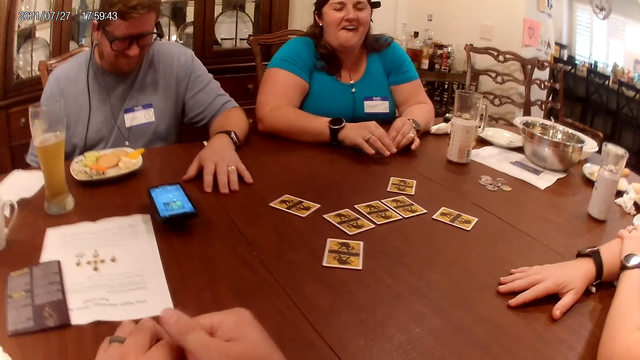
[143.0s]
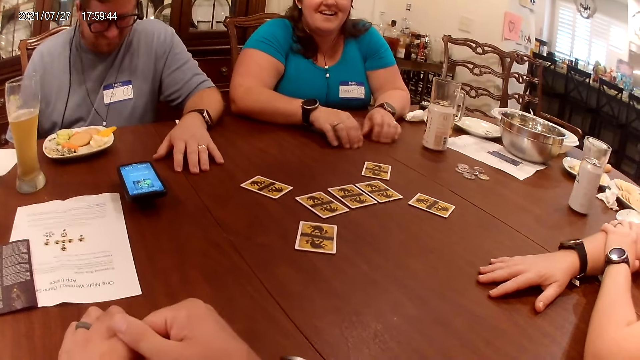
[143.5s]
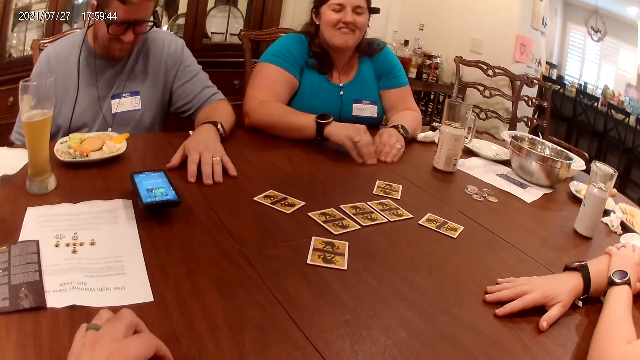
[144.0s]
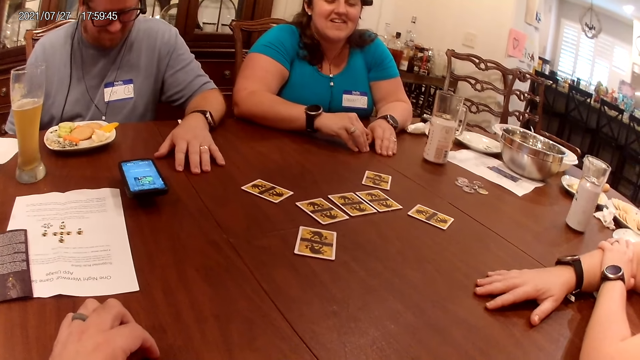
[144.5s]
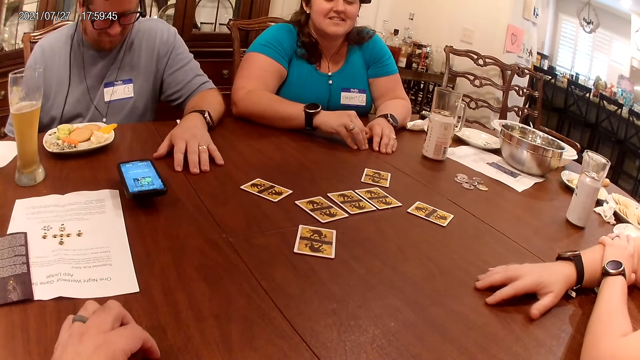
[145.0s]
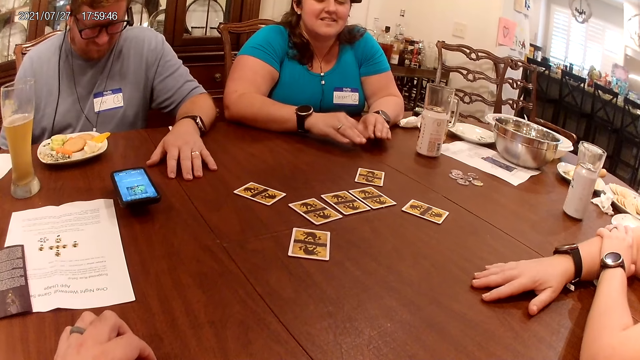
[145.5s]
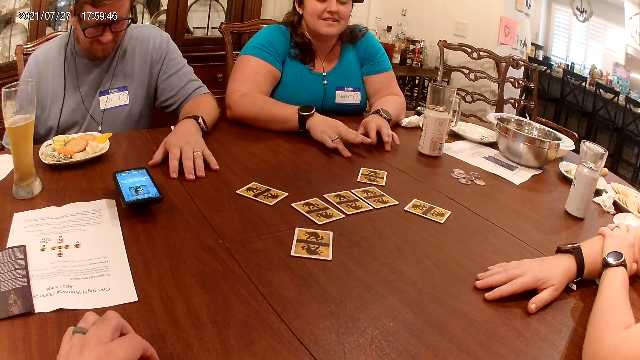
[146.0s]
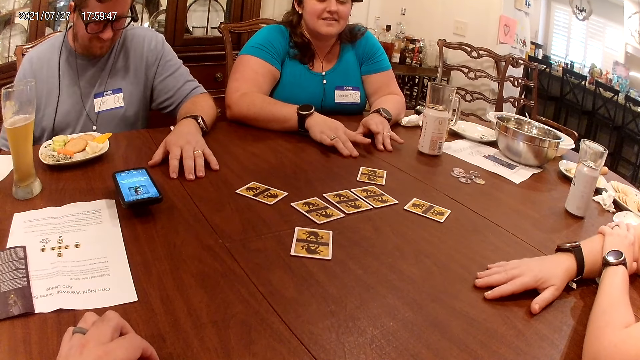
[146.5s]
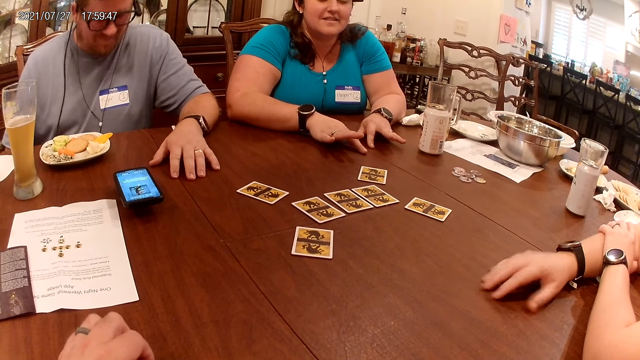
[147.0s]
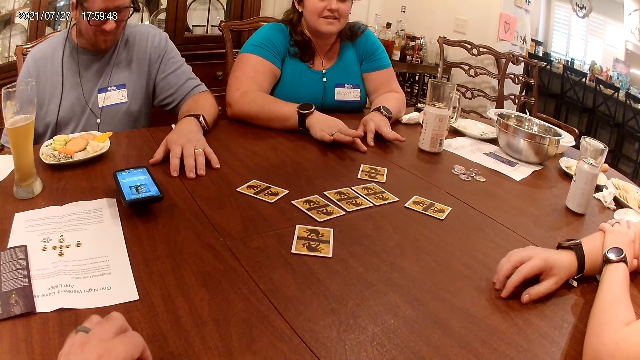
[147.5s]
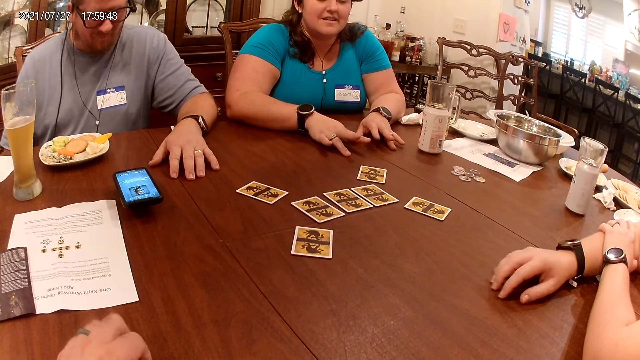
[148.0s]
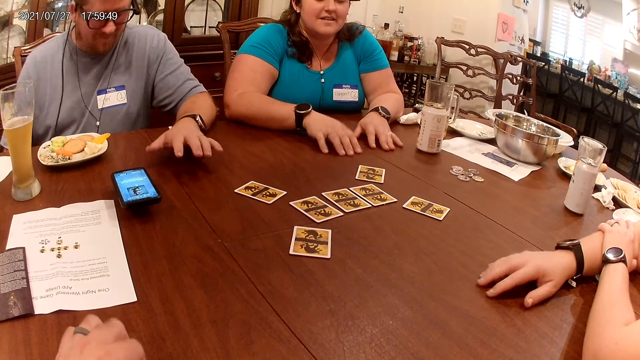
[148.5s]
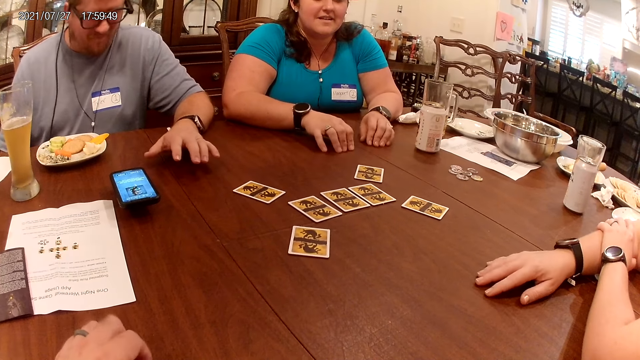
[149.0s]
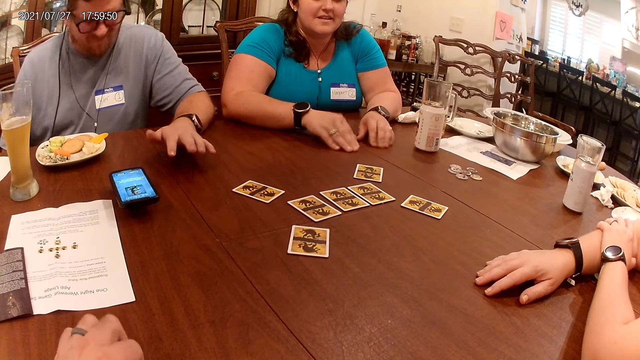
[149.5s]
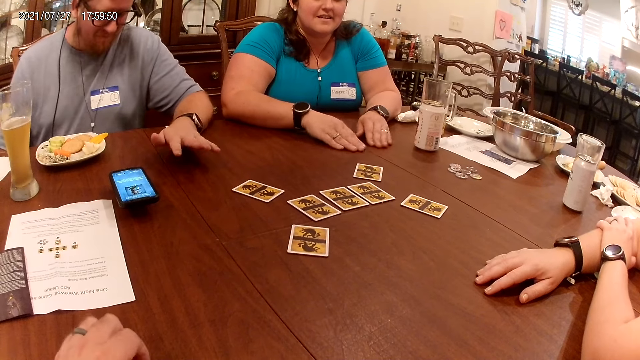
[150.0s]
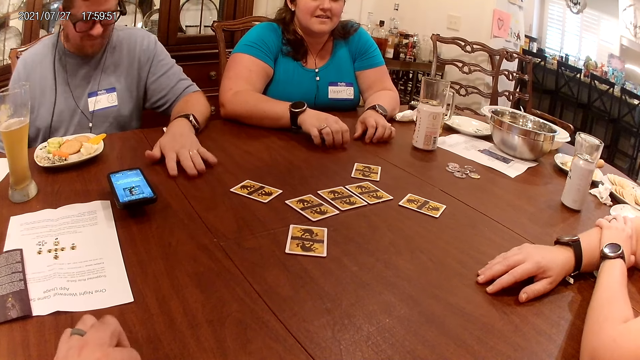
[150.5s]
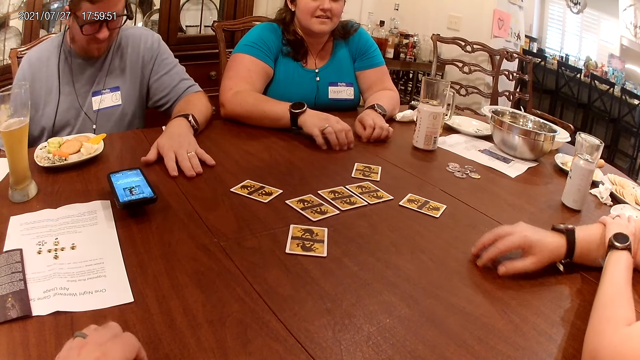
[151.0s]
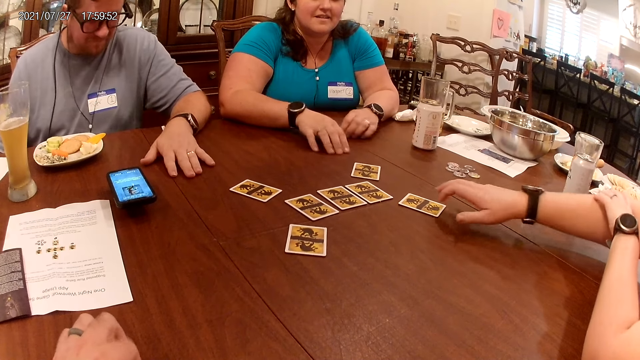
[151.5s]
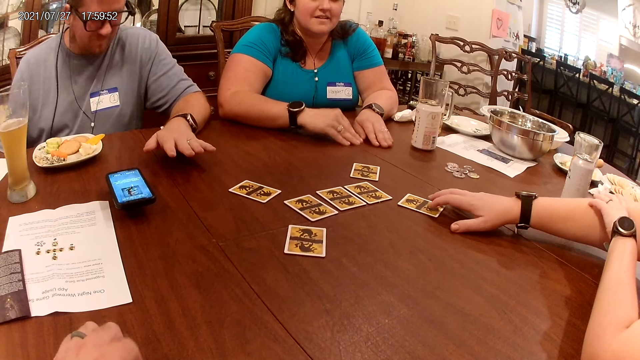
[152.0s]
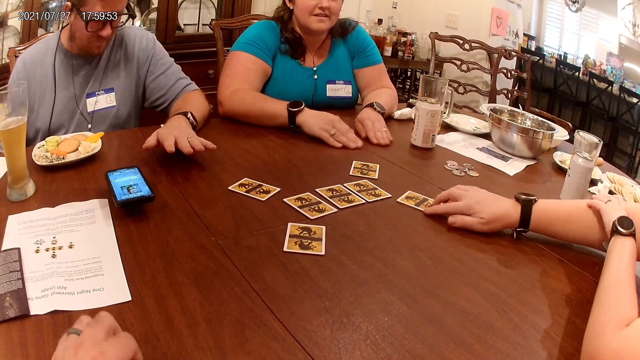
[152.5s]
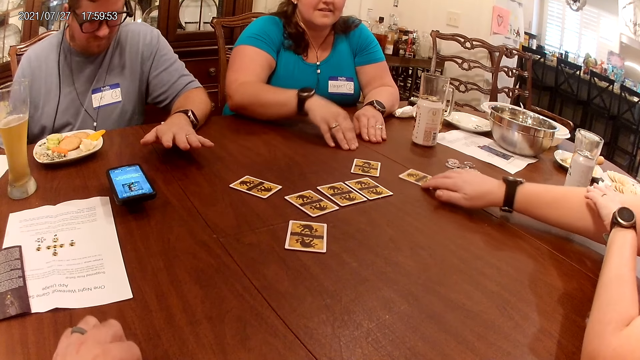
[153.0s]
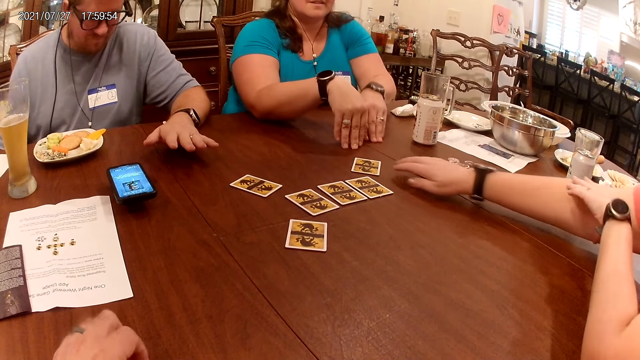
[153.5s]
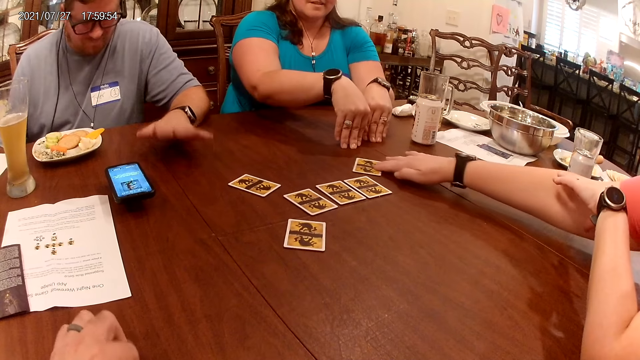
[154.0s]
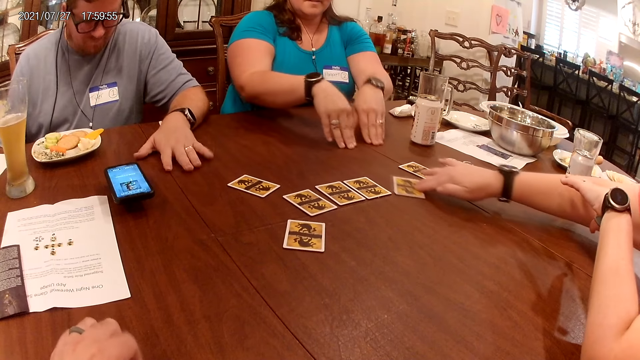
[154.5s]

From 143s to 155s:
The camera wearer loosens the hands. They remove the right hand from the table. They look around. They tremor the fingers on the table. The woman adjusts the position of the cards on the table with her right hand.

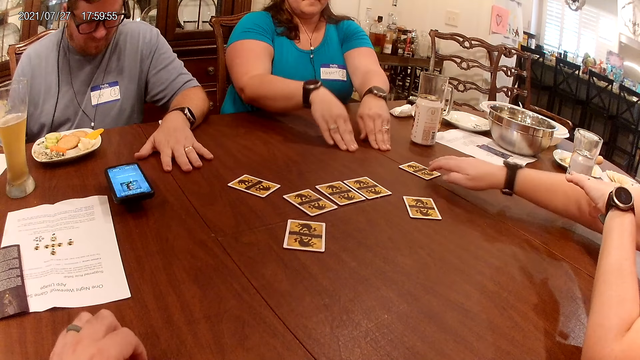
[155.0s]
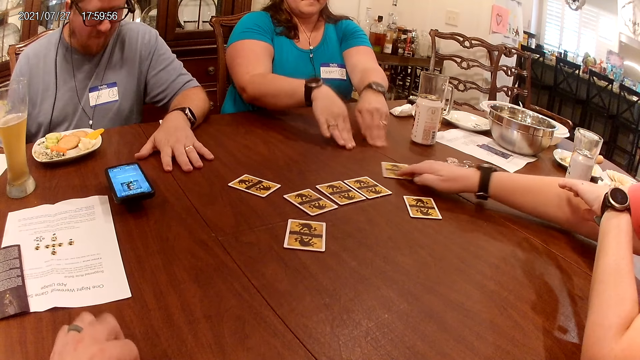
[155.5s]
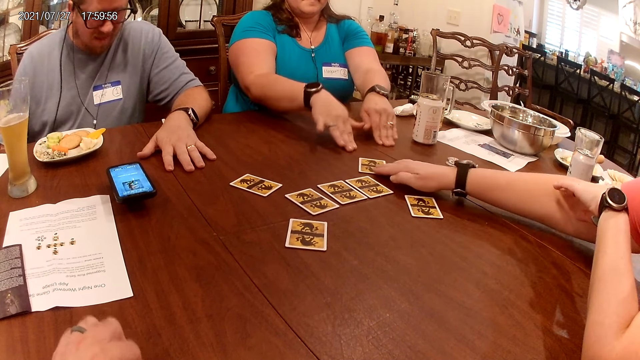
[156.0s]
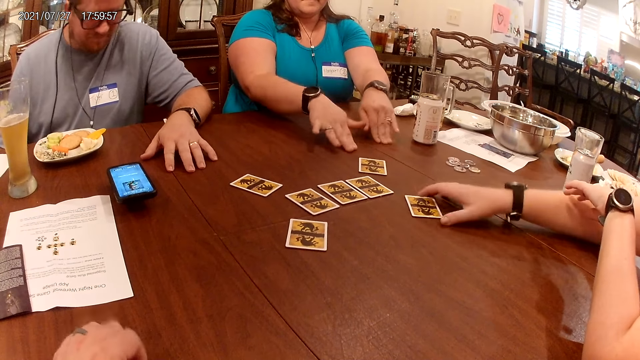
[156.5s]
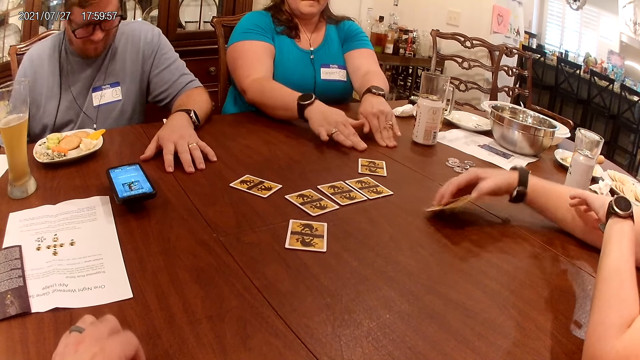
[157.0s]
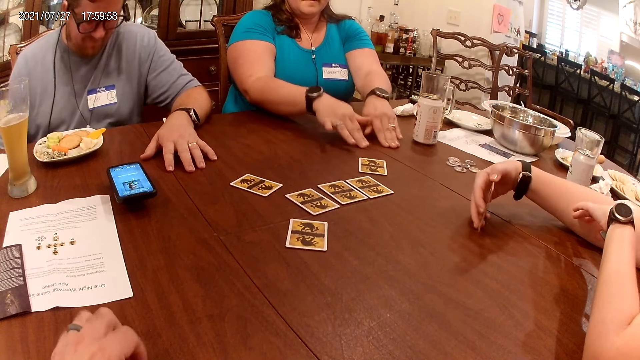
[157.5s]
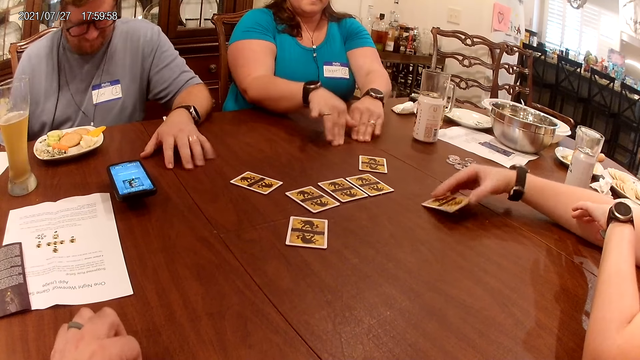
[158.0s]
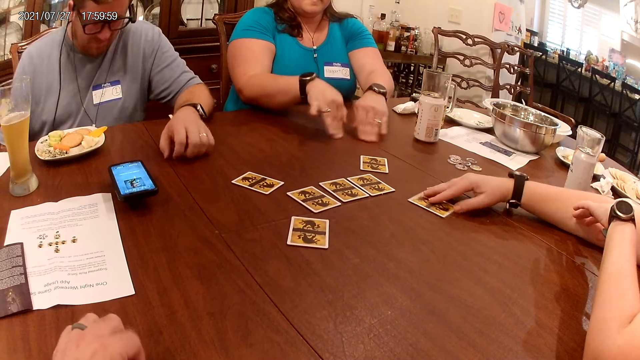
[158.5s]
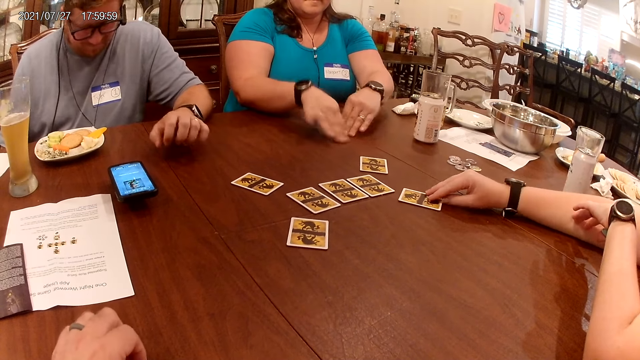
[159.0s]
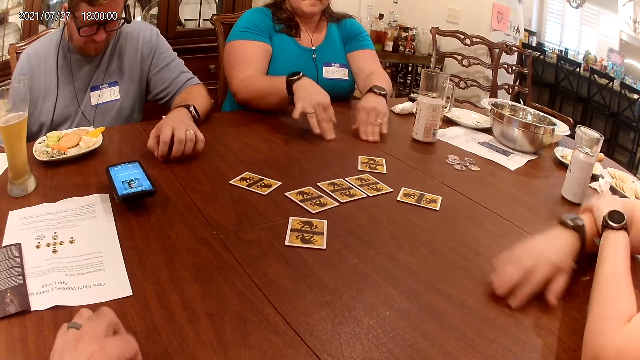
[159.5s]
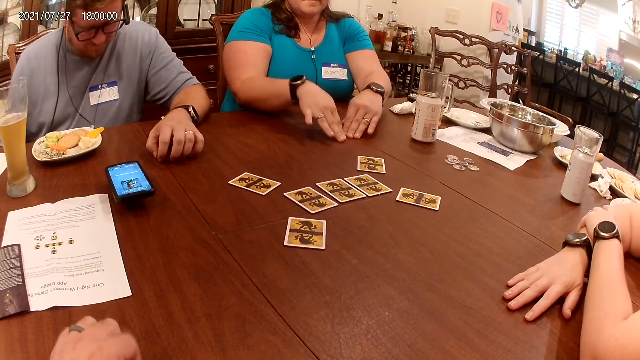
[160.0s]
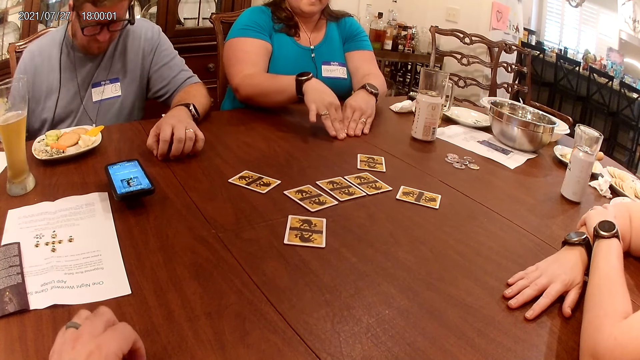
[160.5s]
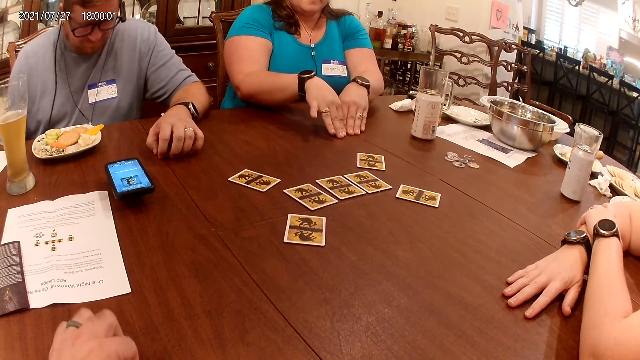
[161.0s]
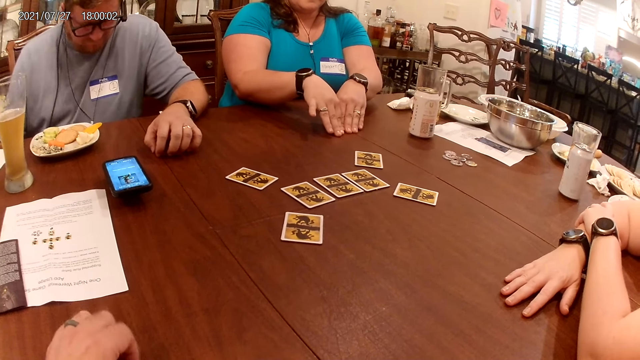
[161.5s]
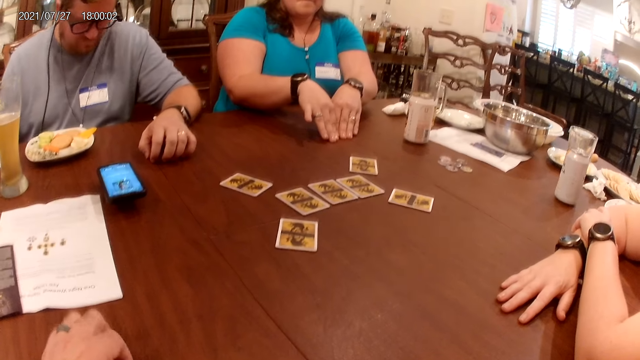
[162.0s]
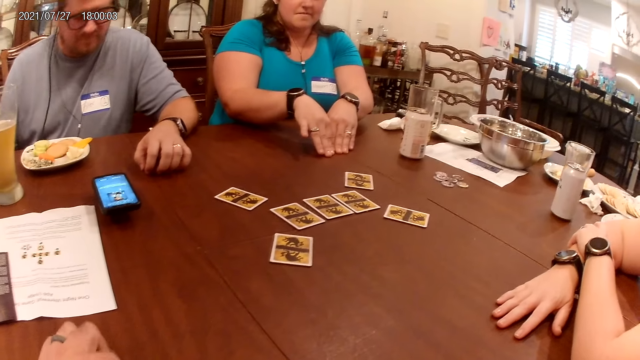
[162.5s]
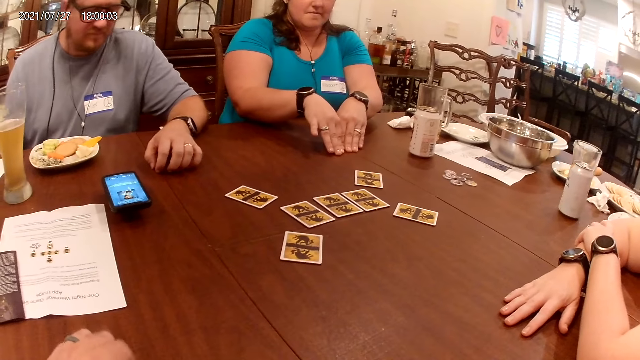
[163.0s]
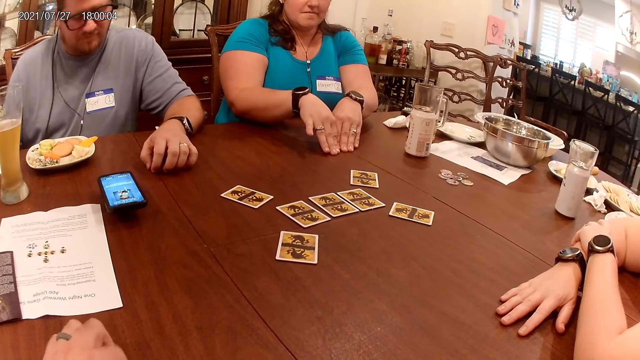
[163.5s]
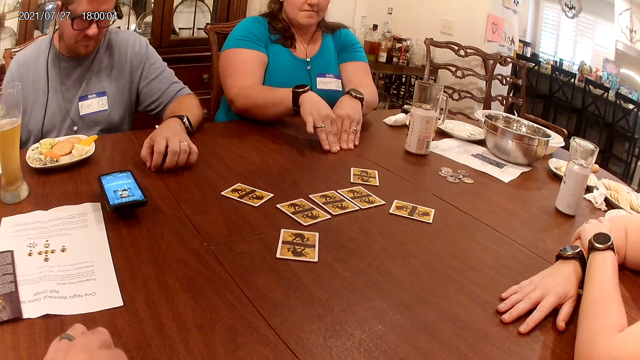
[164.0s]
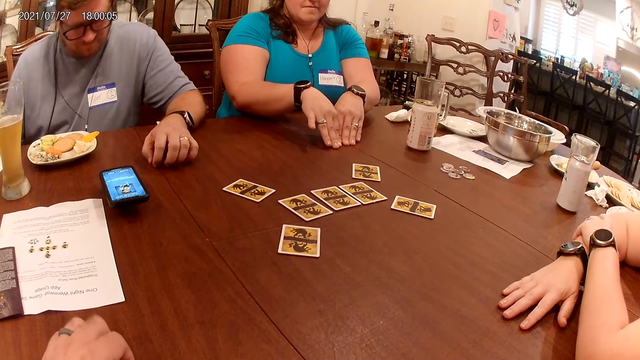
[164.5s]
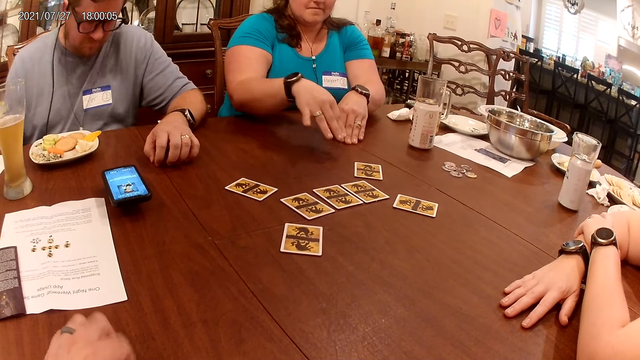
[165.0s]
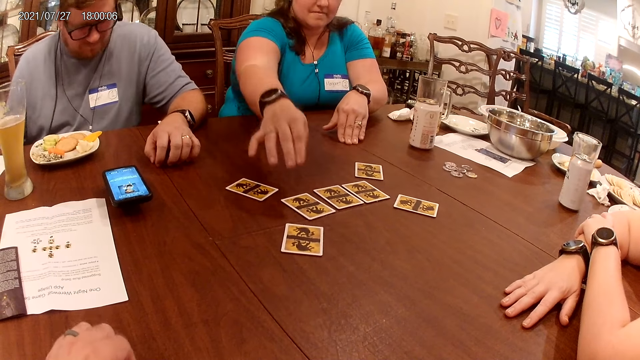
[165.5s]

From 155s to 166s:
The woman takes the card from the table with her right hand and drops the card on the table with her right hand.
